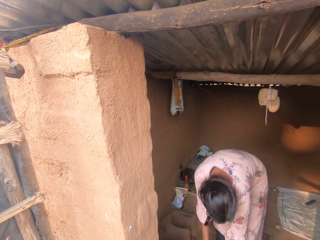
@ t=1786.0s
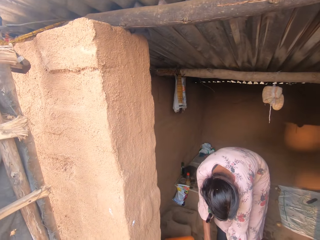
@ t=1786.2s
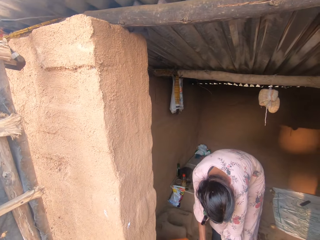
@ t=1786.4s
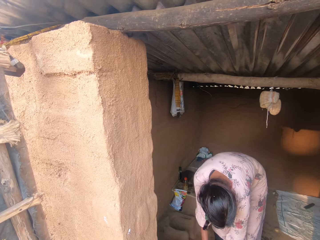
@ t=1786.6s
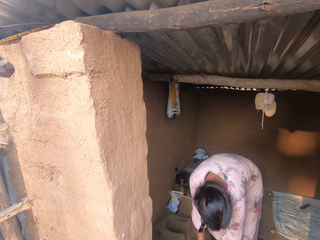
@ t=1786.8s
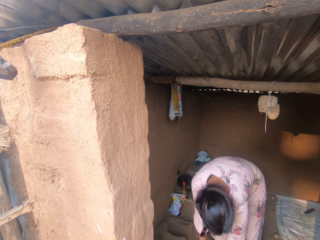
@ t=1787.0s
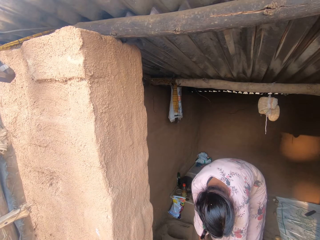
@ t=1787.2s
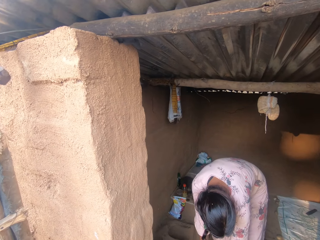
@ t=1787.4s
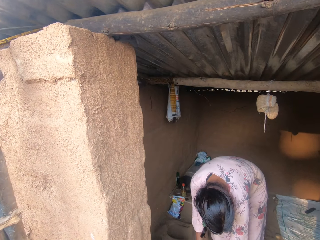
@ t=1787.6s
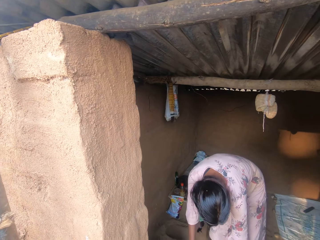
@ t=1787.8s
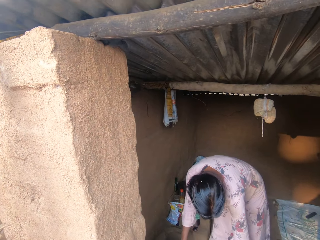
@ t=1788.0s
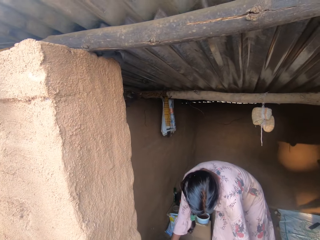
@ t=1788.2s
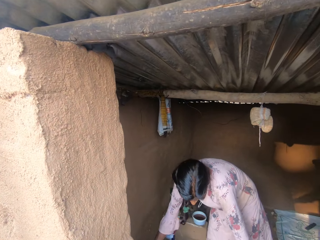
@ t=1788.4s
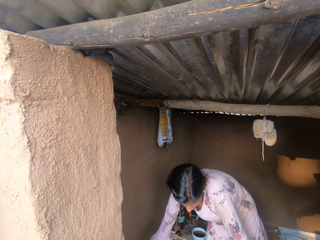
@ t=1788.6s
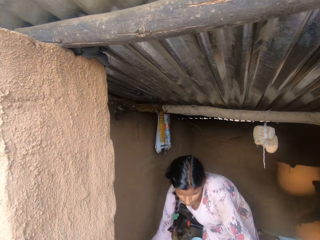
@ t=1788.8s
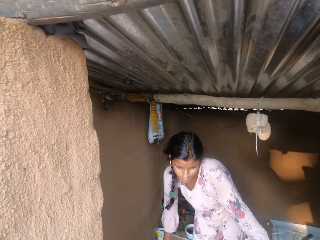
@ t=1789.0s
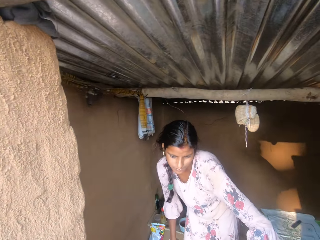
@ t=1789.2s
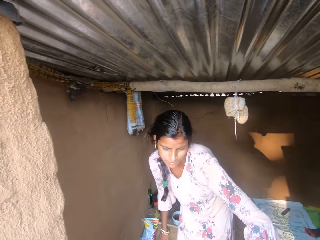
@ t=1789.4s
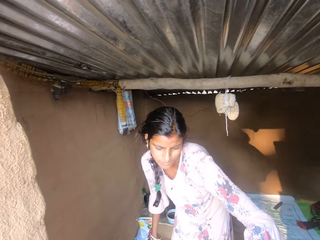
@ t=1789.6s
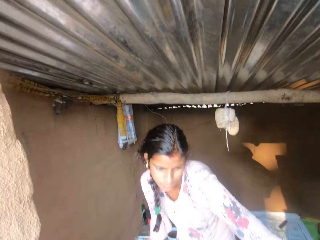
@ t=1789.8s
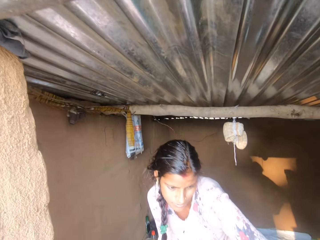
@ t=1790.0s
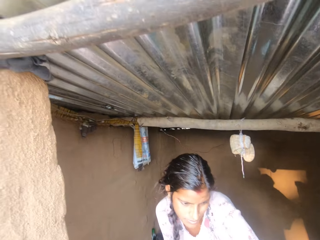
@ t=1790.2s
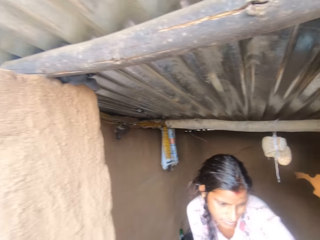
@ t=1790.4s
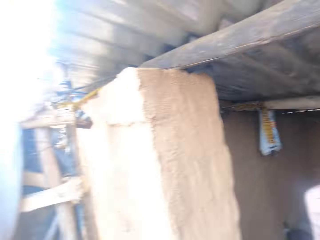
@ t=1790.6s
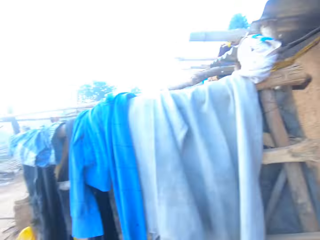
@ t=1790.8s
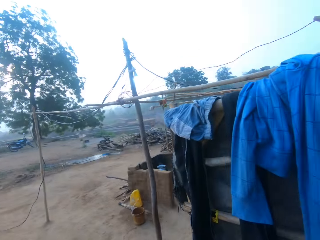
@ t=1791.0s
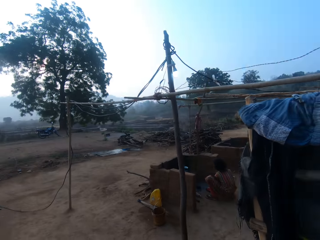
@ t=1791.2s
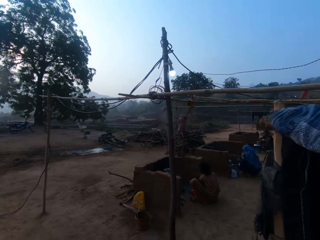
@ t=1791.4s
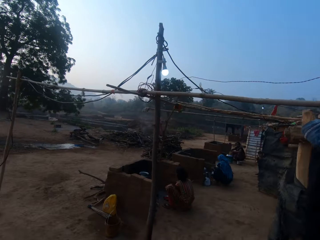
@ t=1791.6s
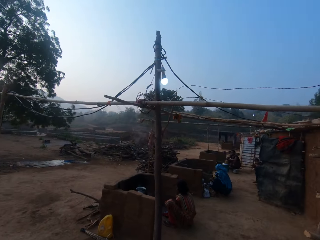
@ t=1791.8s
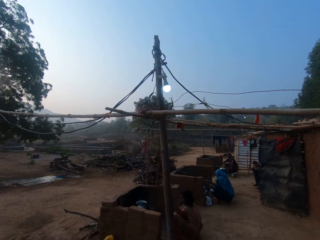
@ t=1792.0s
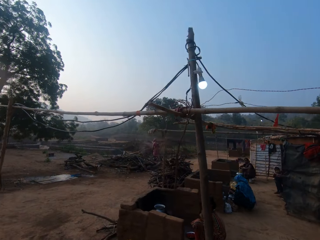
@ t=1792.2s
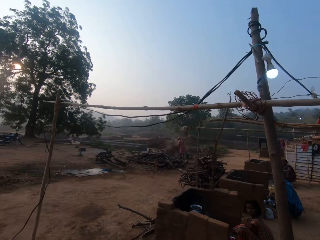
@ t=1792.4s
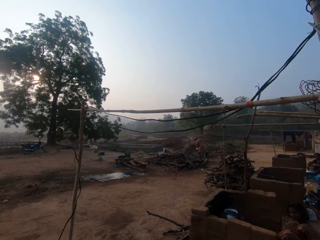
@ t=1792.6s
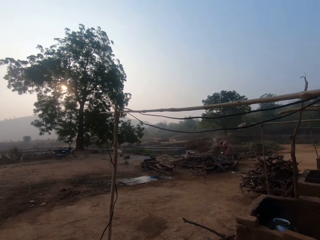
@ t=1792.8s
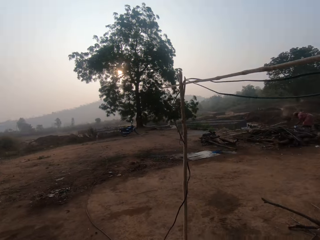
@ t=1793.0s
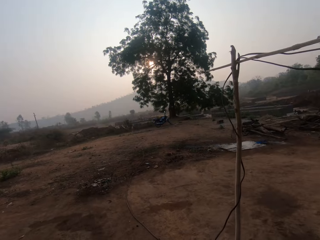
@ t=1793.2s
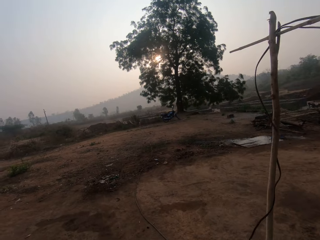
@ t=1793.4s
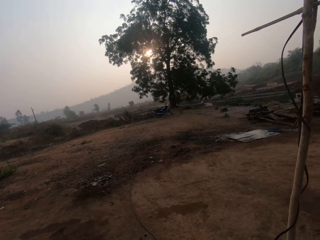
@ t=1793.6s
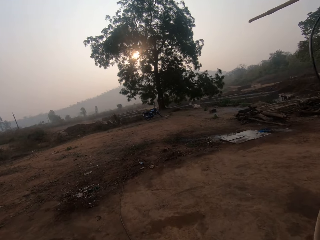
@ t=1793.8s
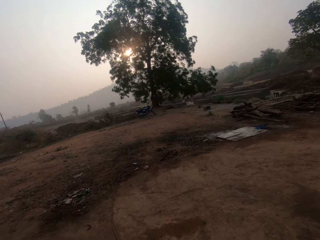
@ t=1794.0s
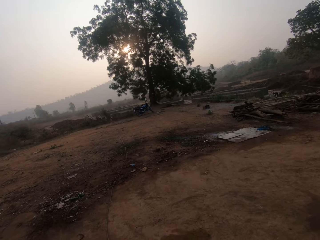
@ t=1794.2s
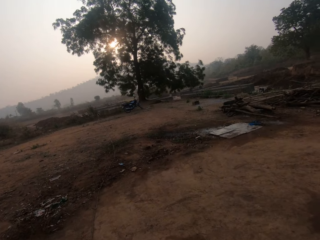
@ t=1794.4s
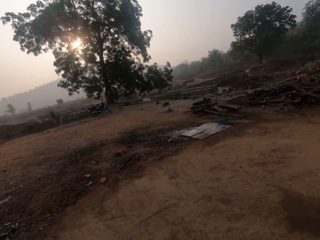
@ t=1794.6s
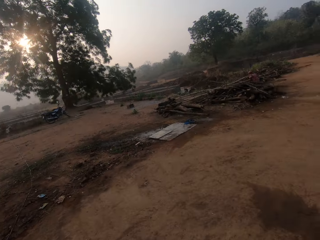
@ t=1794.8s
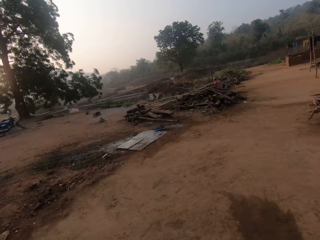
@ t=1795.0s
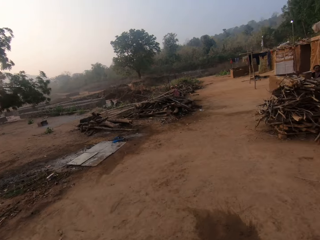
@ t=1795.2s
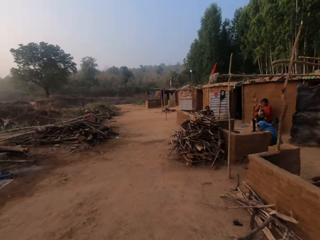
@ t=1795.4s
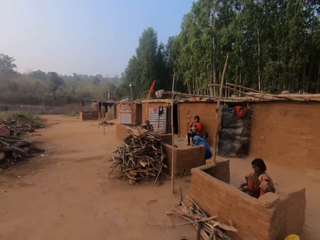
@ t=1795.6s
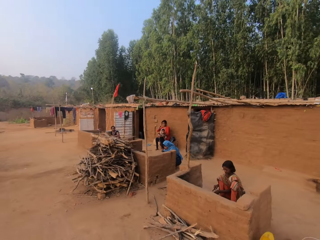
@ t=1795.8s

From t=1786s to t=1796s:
The camera wearer walks around.

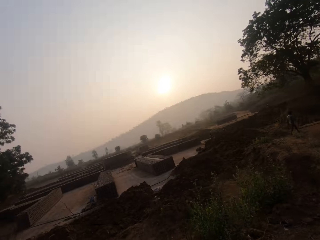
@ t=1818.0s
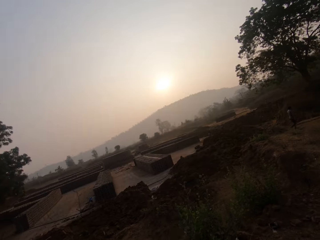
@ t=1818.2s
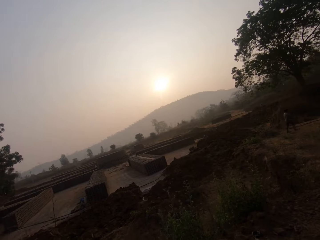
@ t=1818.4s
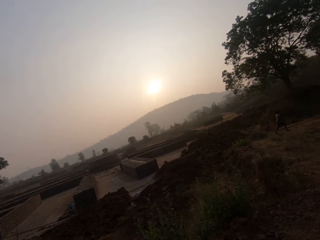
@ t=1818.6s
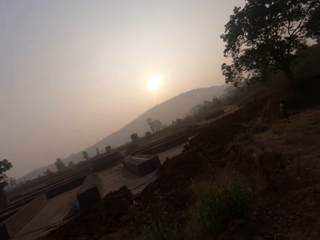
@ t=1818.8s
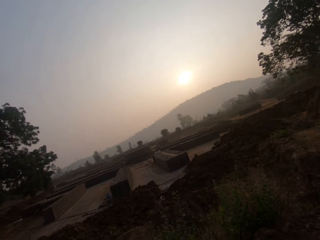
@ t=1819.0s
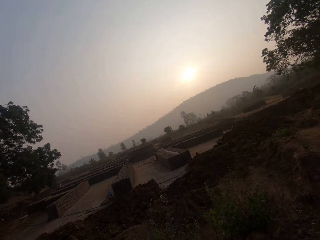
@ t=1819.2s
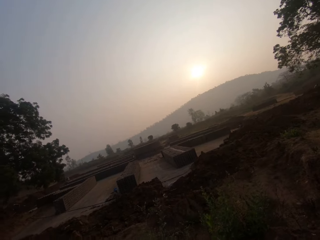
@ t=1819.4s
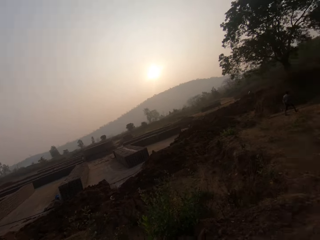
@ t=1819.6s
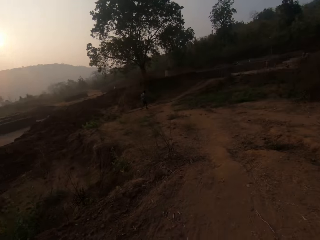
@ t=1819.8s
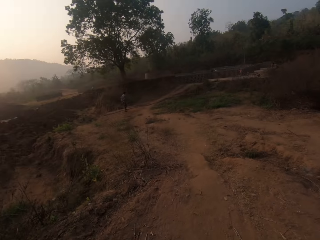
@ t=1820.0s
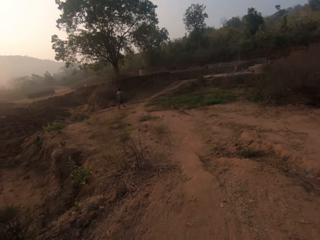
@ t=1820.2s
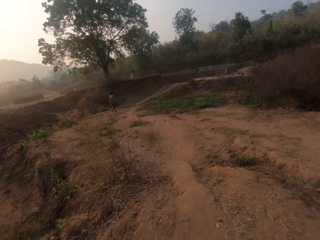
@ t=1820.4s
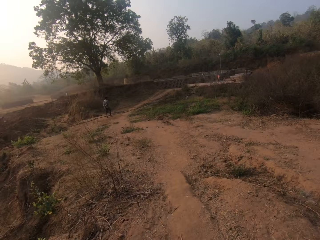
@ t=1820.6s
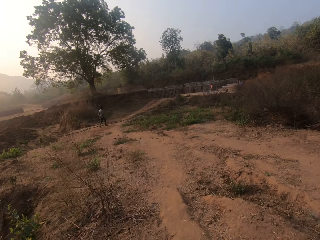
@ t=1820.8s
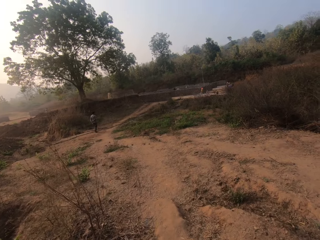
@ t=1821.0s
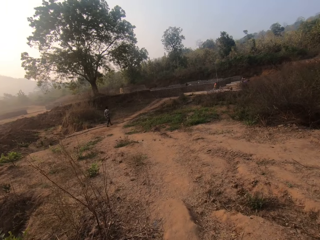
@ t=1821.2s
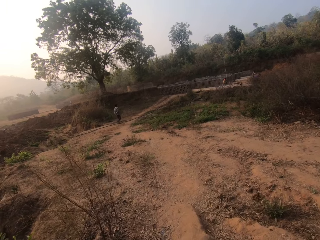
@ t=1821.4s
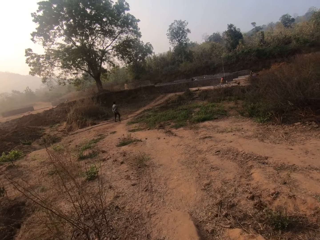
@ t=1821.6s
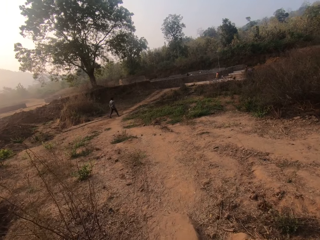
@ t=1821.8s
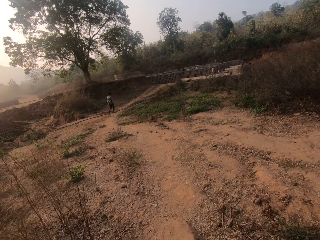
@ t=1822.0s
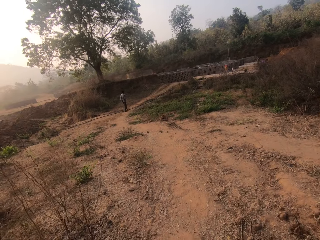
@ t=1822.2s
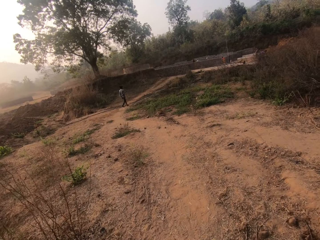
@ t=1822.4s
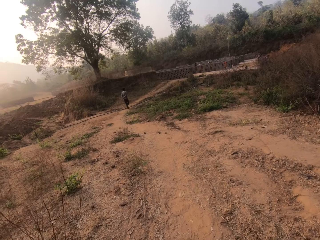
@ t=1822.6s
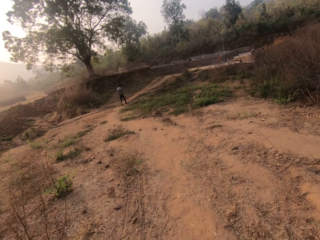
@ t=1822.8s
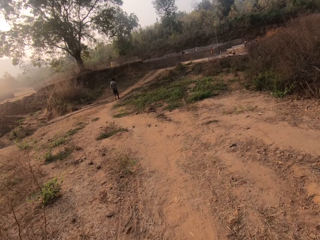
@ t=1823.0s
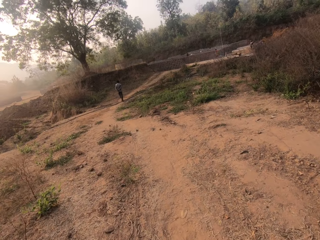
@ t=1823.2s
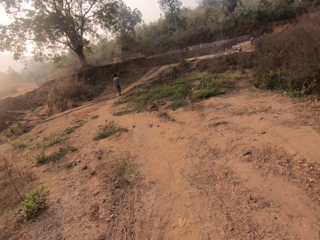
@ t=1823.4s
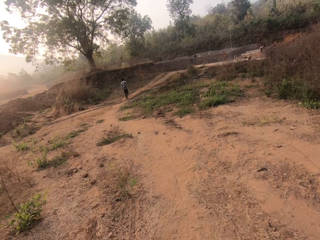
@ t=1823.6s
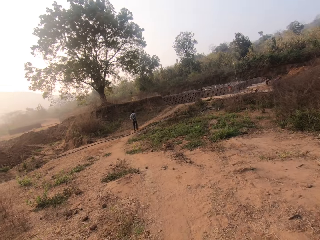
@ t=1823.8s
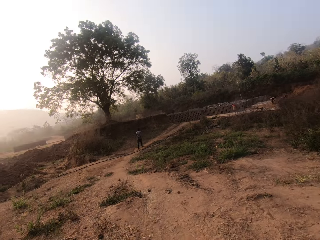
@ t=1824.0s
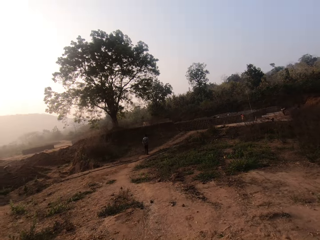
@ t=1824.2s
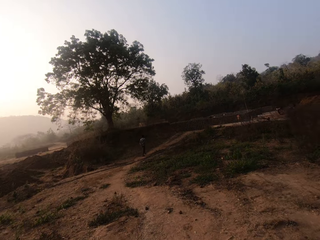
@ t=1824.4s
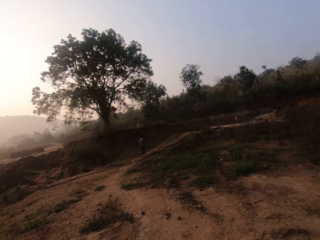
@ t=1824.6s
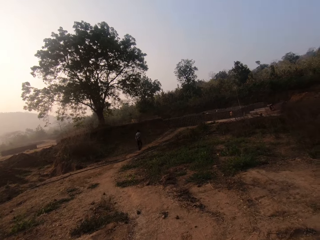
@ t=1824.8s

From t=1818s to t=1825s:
A person walks around.

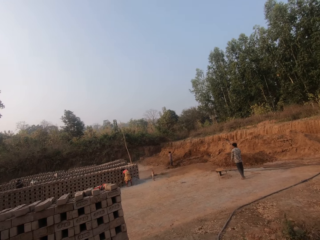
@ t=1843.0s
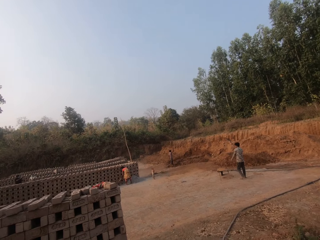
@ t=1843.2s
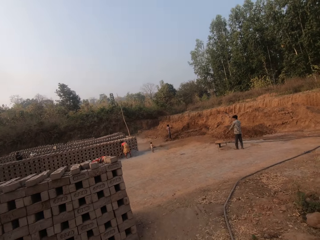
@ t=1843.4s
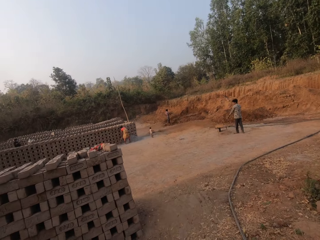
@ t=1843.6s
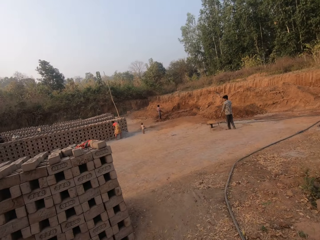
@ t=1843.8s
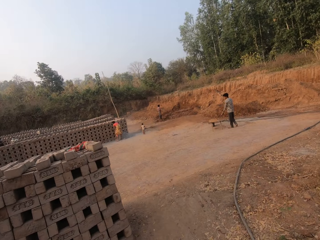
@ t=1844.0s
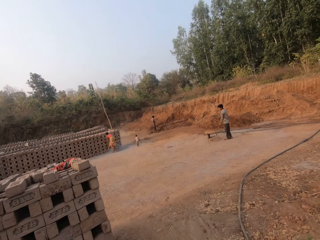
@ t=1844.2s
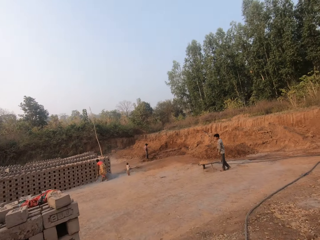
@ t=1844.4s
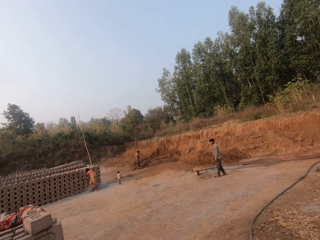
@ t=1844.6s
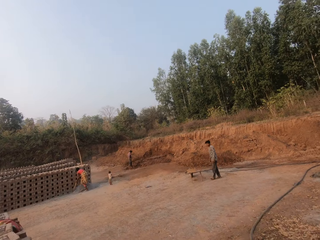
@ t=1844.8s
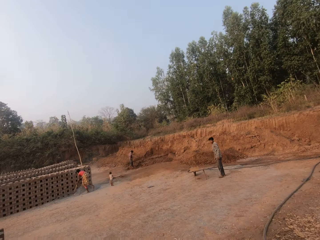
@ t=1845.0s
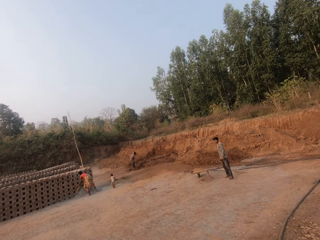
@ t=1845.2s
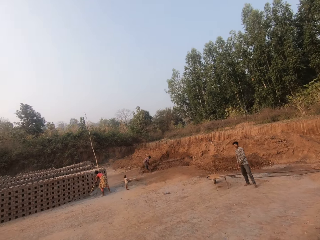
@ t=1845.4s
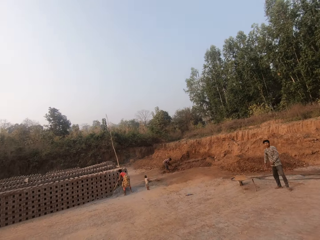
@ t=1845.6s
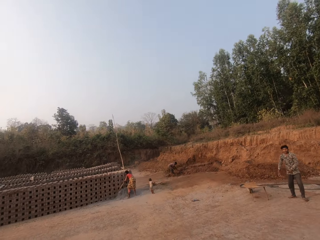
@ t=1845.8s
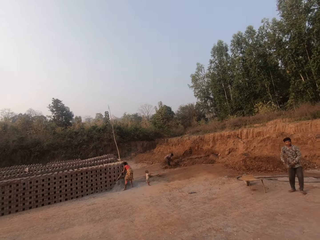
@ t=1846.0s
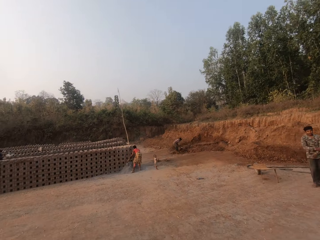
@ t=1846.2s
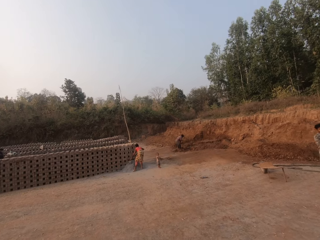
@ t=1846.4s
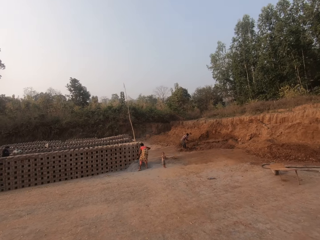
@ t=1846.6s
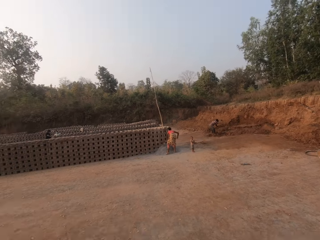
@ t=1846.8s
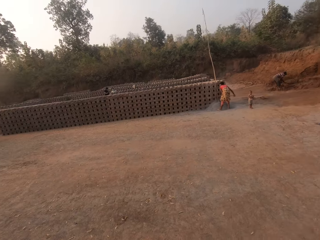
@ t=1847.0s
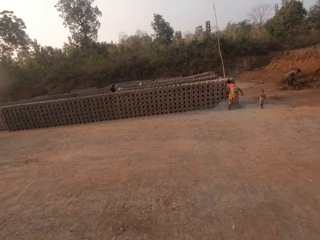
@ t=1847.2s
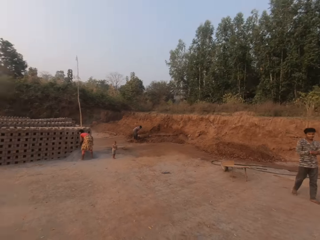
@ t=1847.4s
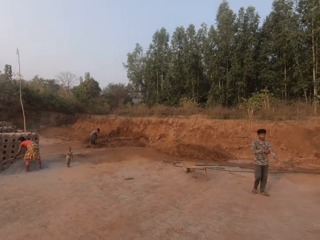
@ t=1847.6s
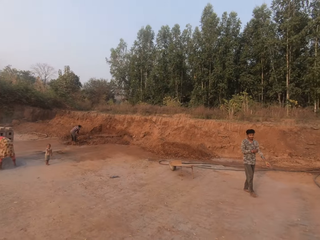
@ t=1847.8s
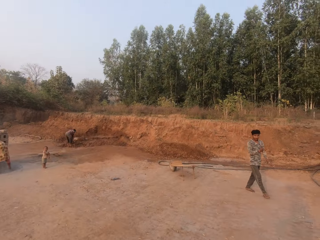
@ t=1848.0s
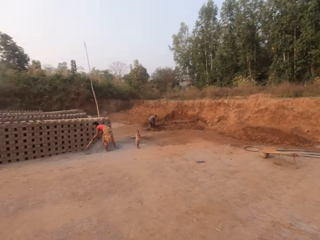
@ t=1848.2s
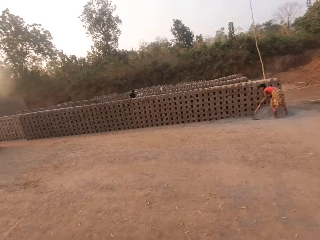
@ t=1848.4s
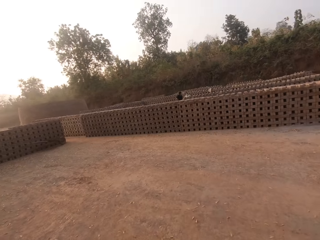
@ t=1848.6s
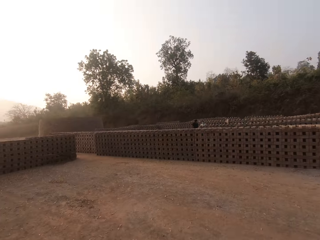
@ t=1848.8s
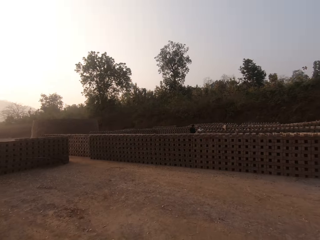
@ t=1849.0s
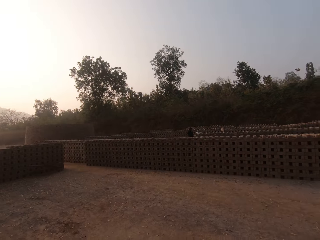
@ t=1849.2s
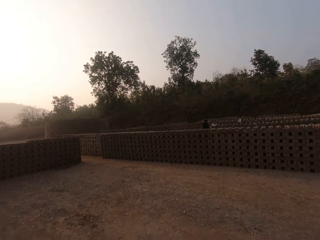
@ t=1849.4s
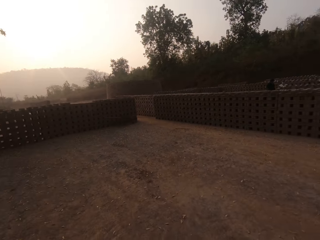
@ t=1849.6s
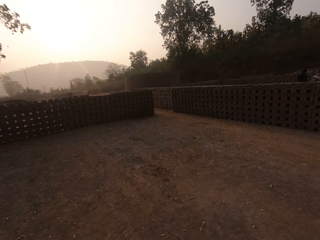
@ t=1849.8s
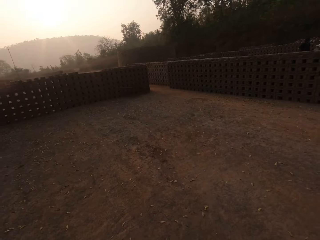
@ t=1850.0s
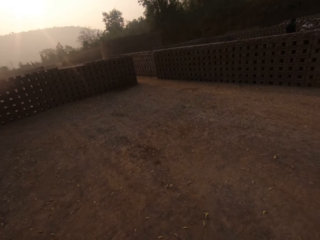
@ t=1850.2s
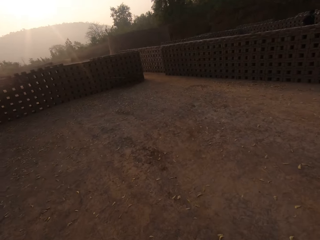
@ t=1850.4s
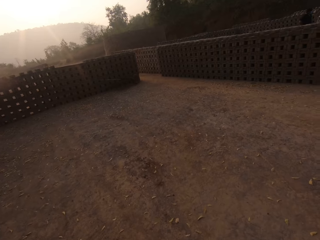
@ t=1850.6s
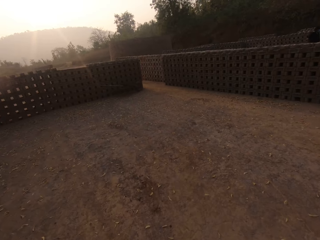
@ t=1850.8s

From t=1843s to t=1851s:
A woman gathers sand with a hoe in her hands. A man digs the ground with a hoe in his hands.
